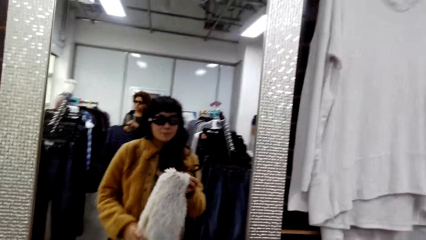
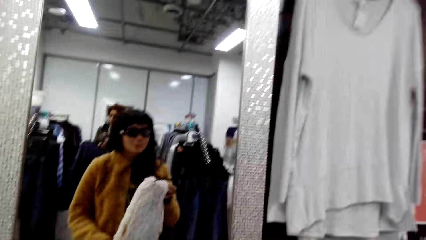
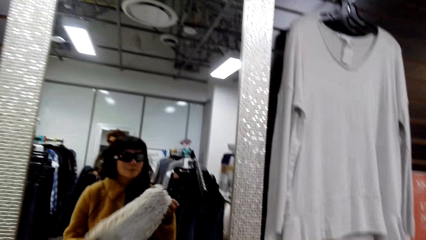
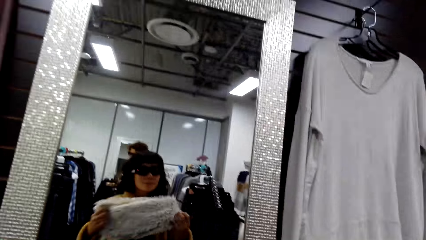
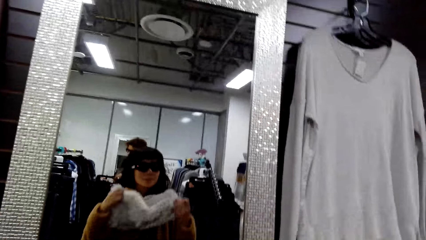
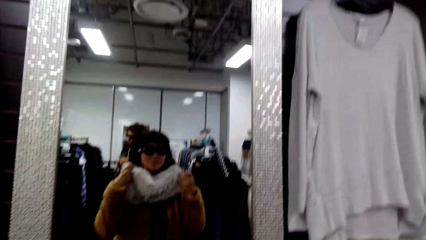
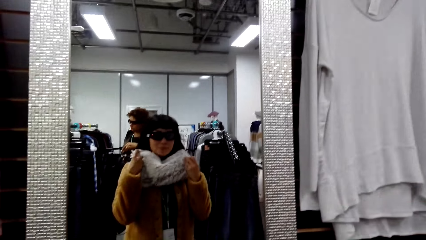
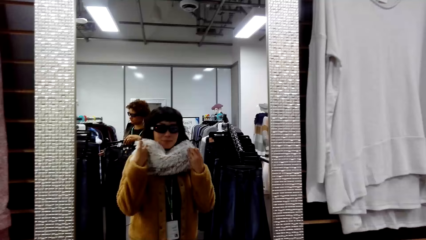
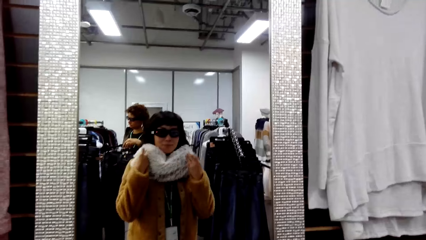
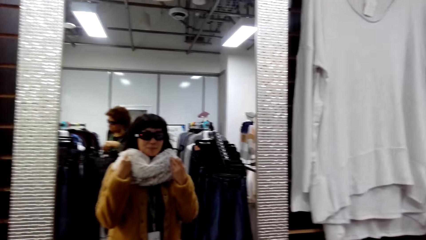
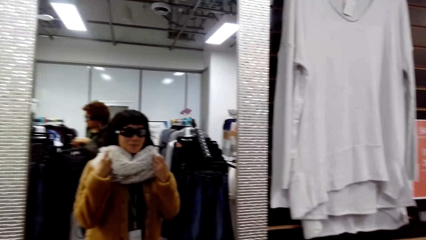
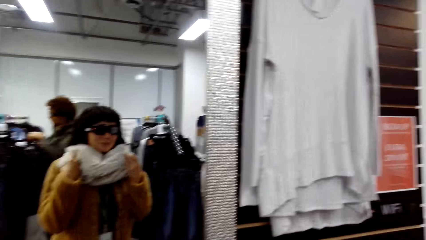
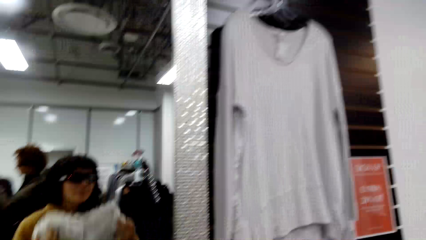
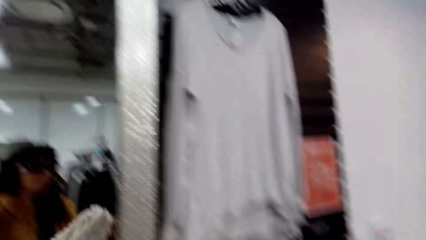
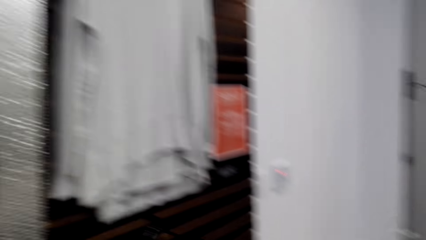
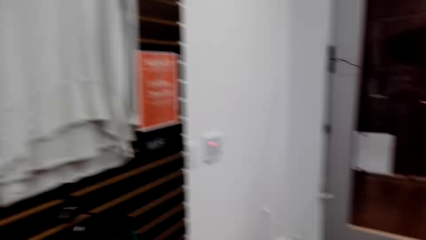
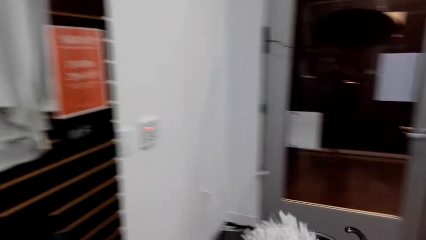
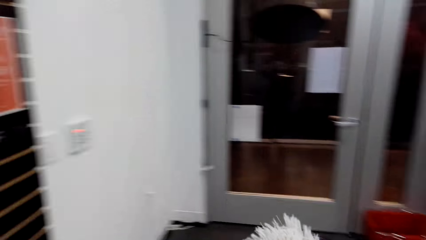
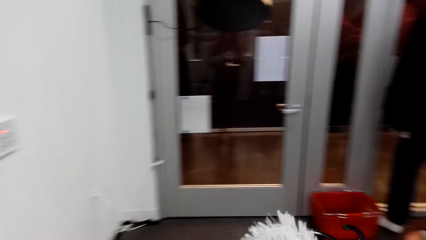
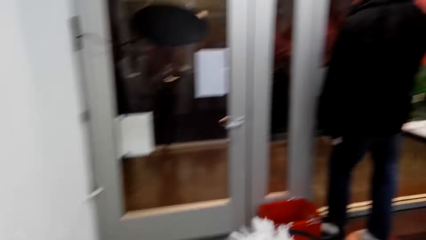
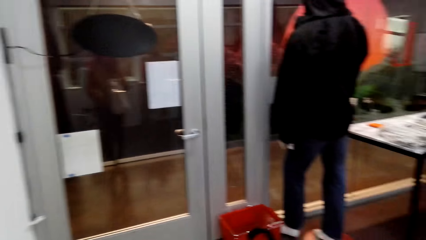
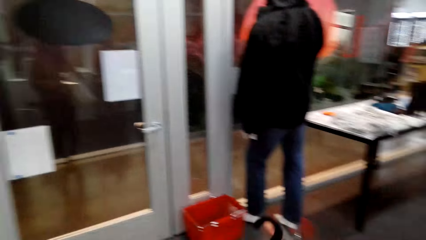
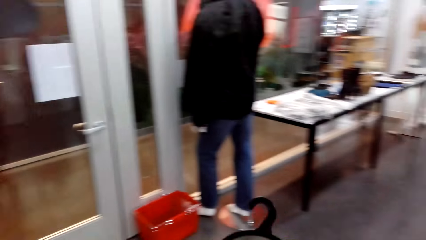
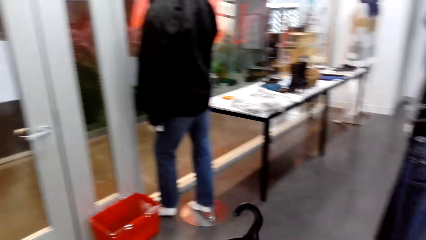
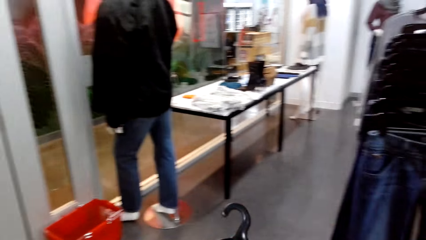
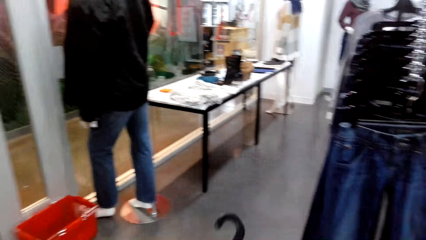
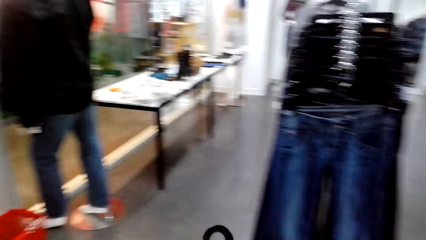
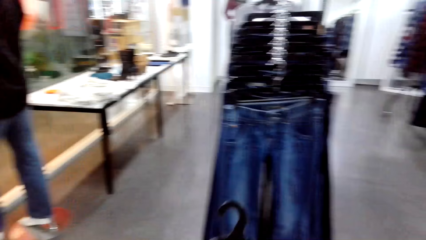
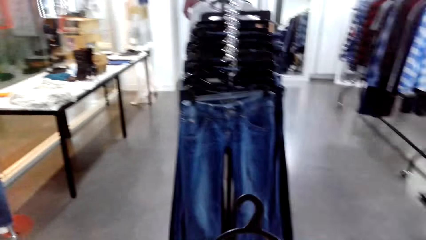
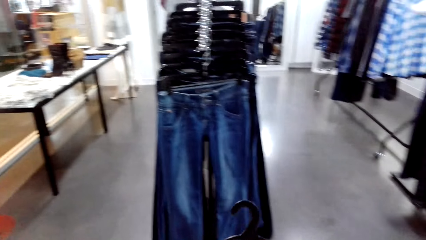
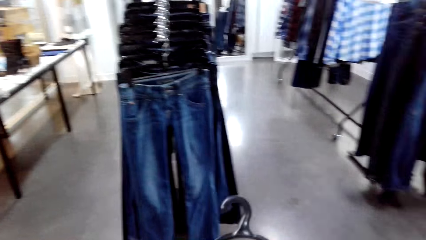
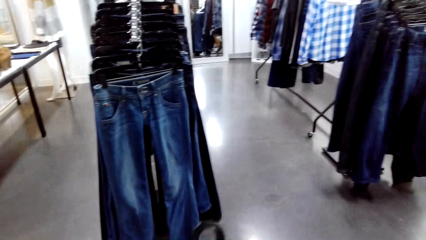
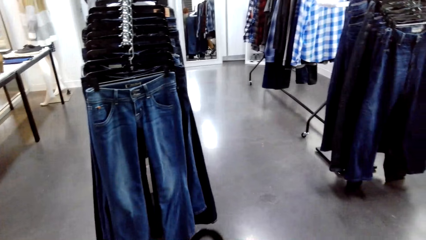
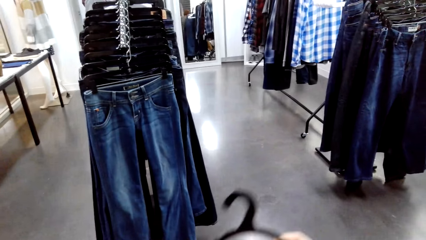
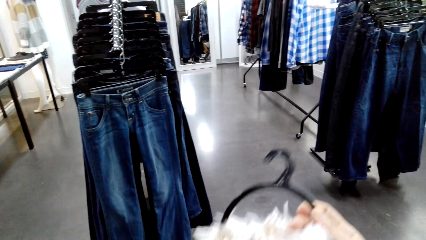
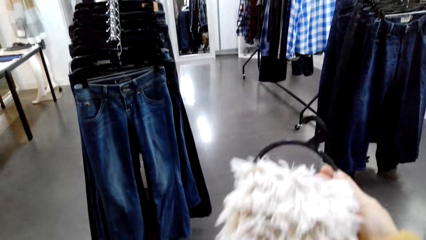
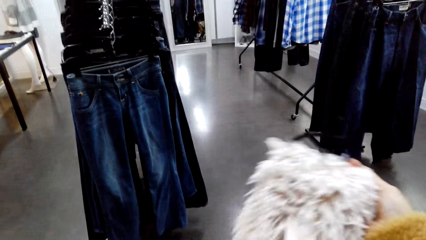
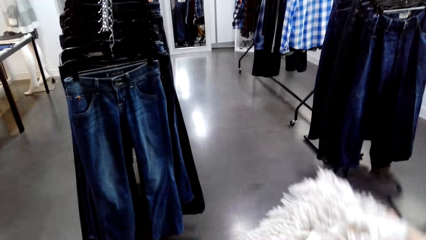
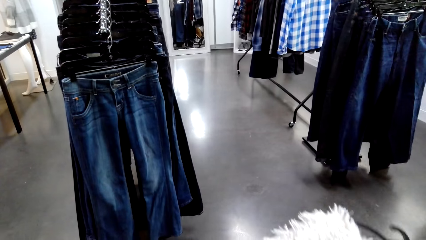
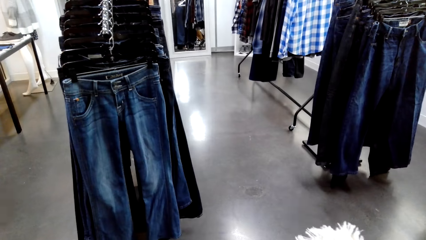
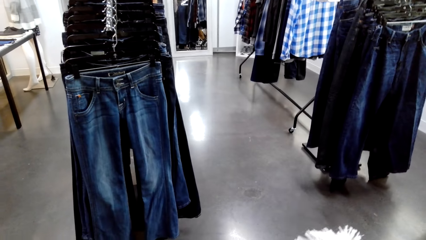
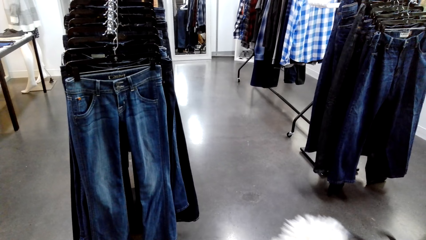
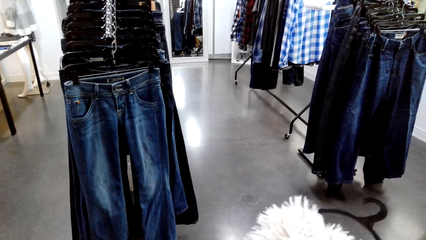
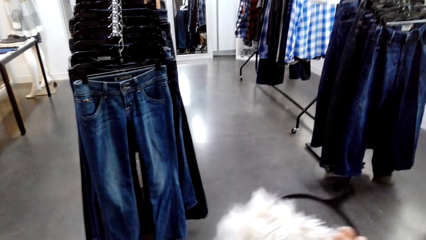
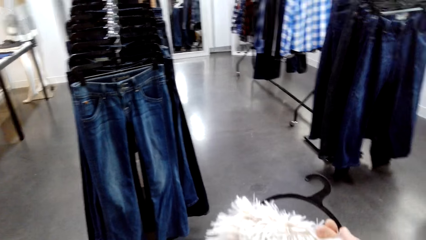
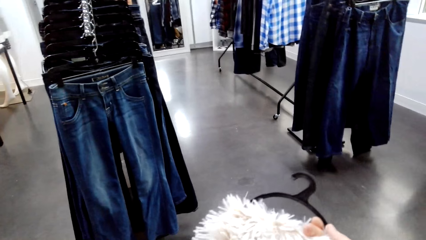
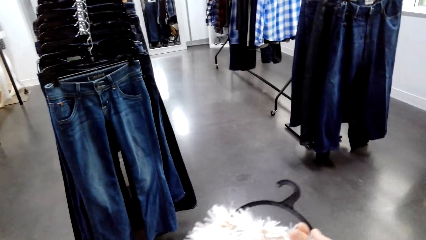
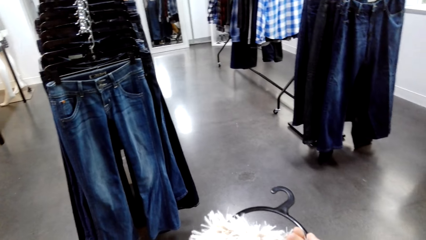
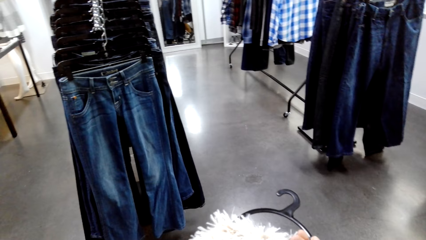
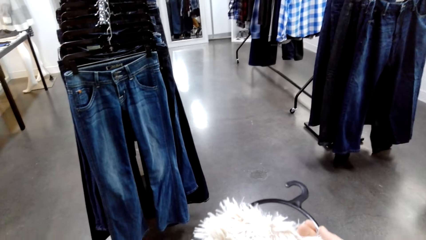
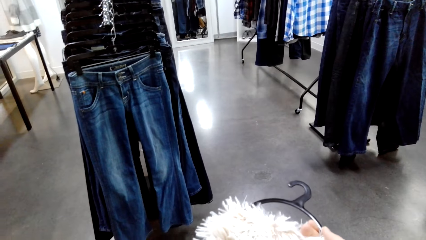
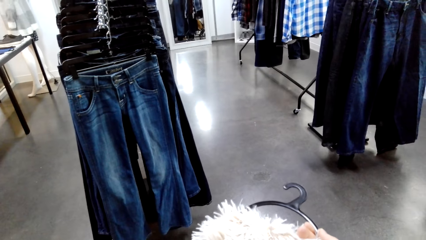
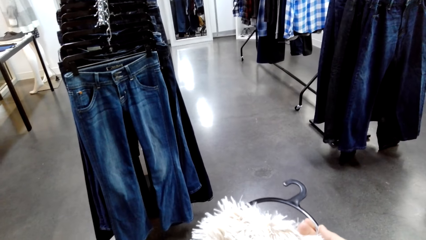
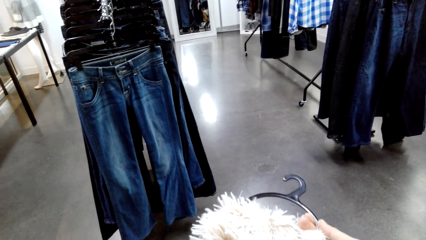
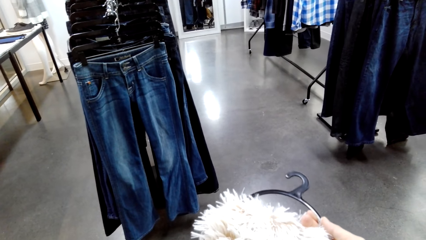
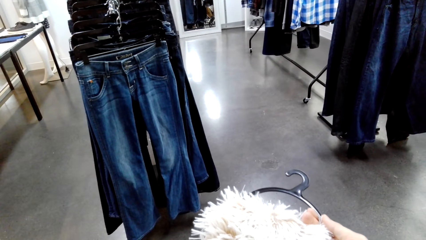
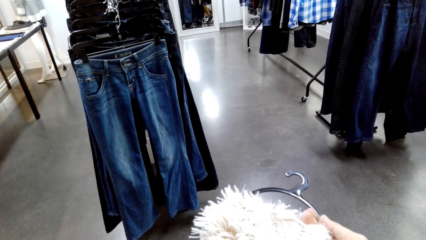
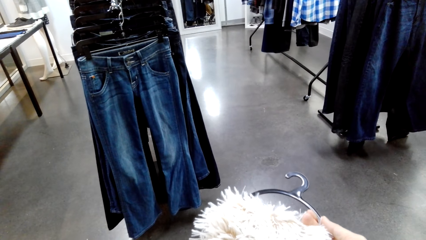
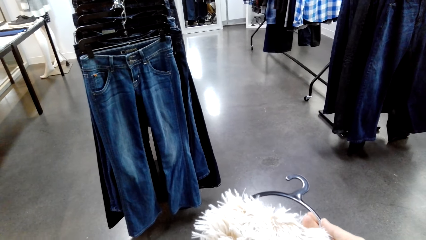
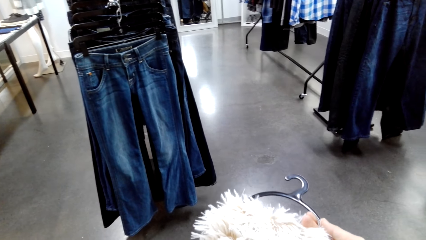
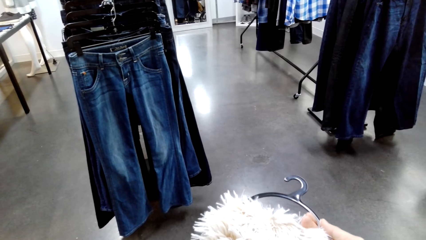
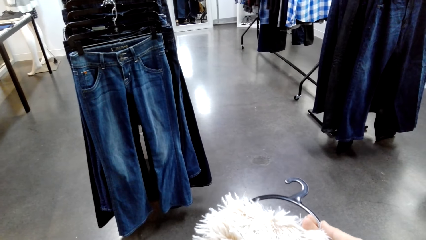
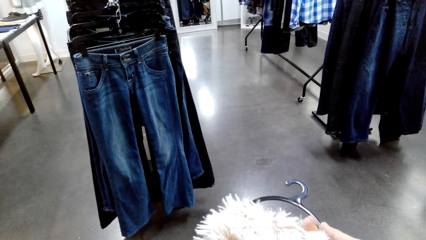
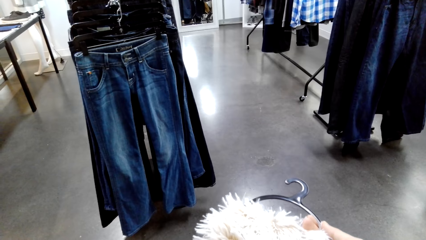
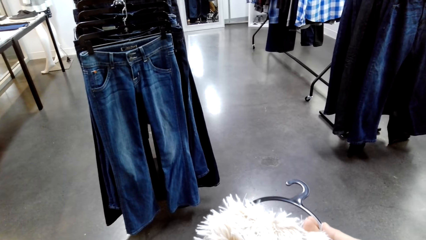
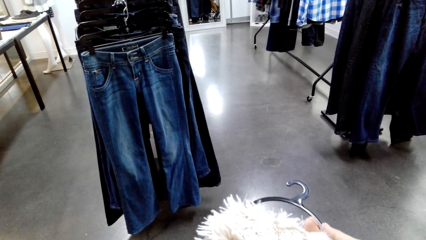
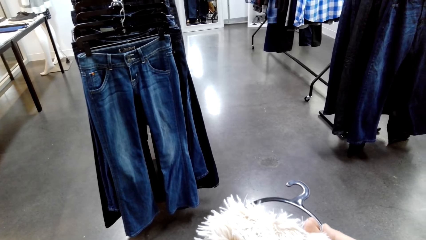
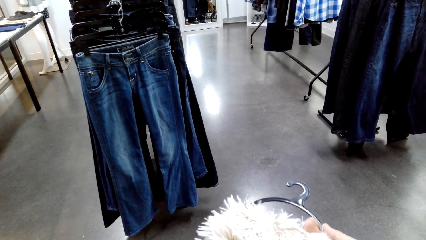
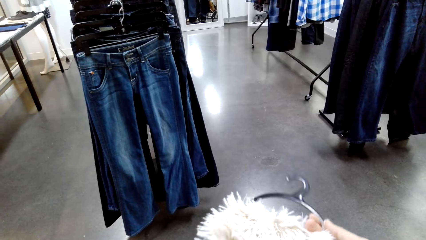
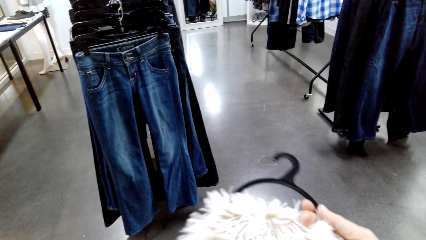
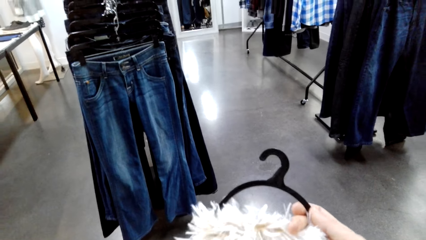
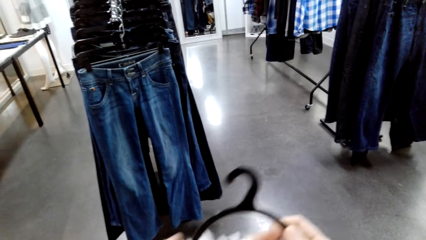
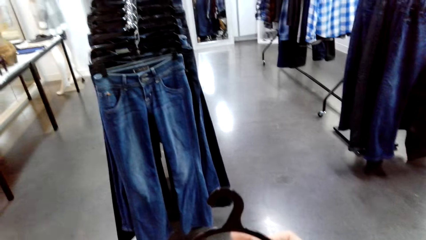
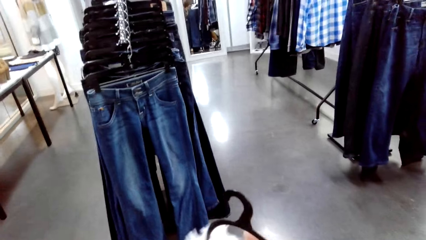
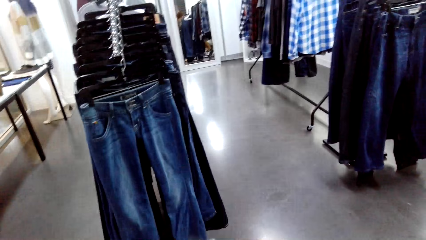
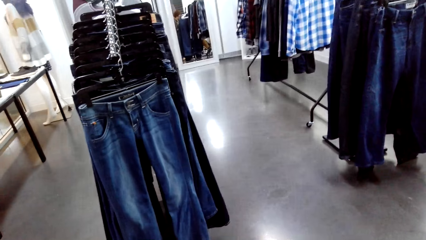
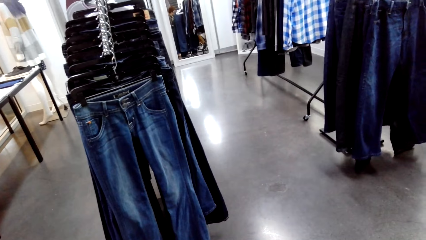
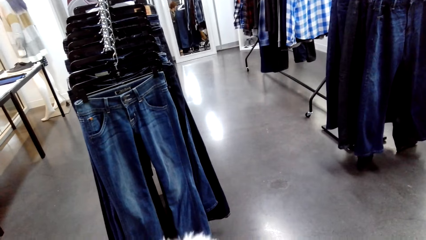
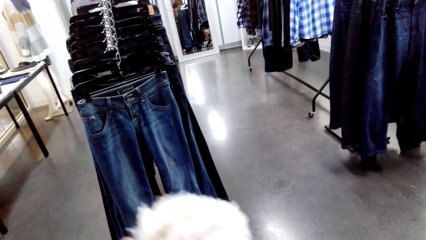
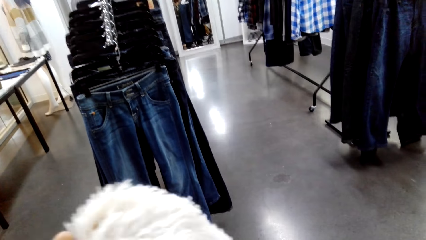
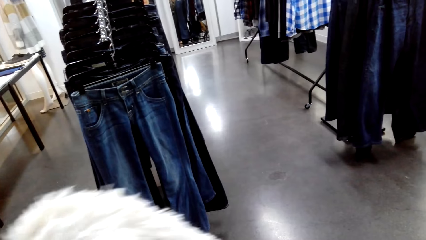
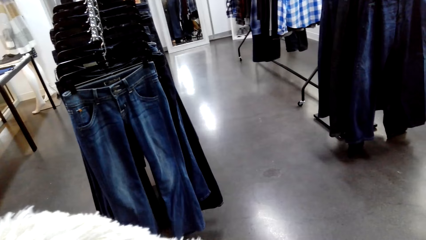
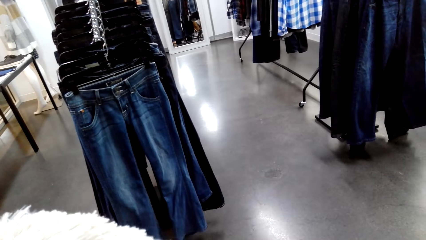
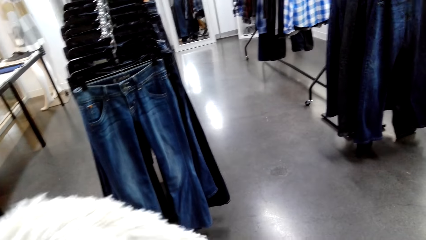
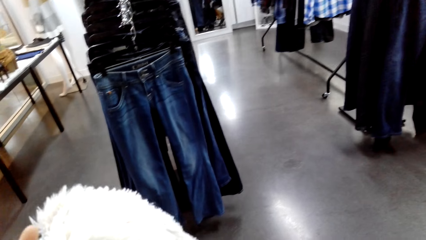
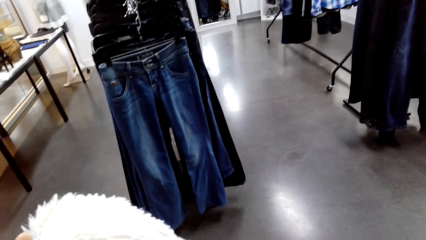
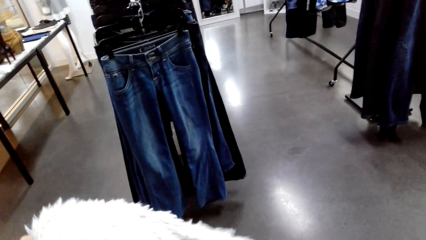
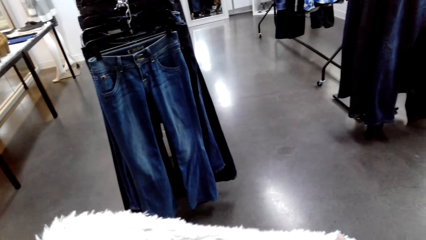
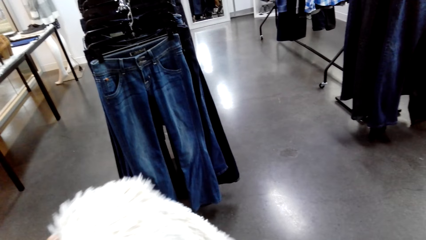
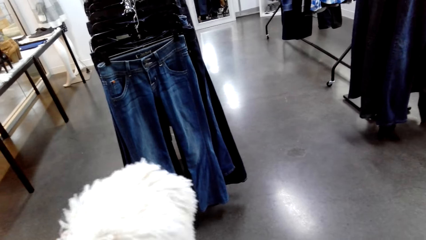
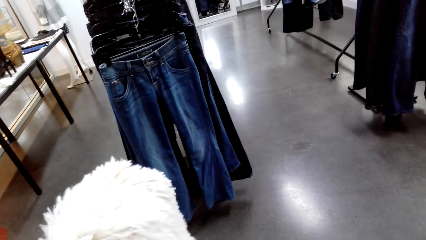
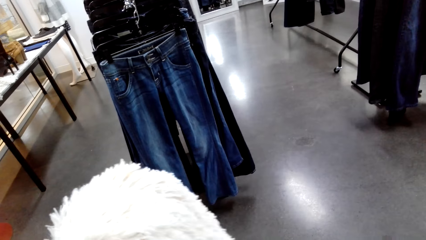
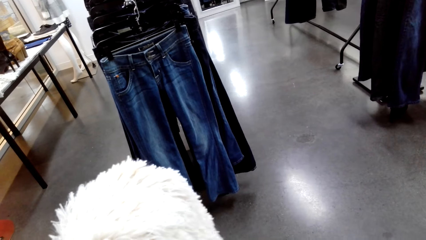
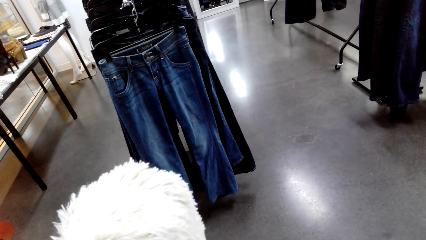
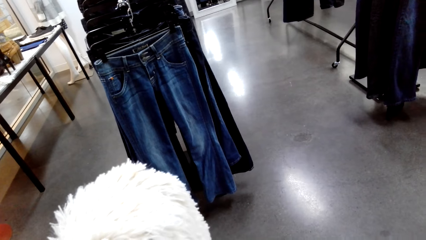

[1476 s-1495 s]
The camera wearer looks at the mirror. They hold a scarf. They look around the boutique. They look at the scarf.
